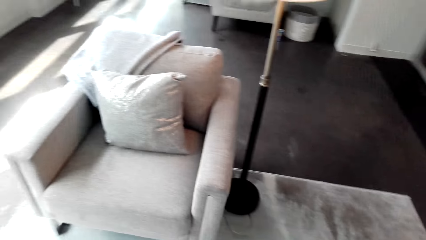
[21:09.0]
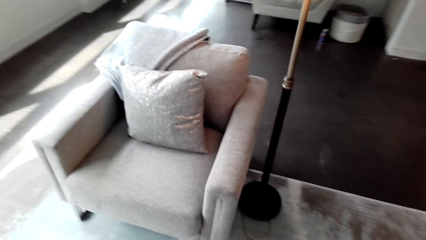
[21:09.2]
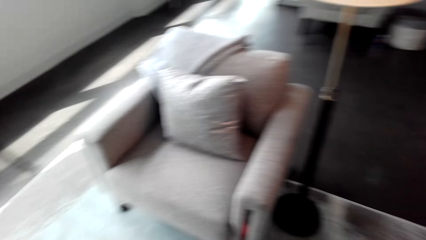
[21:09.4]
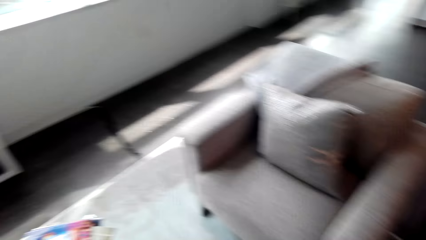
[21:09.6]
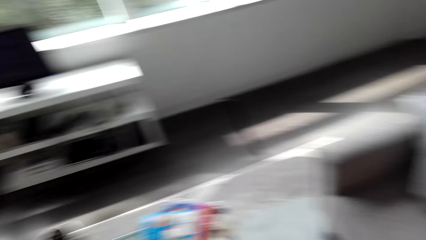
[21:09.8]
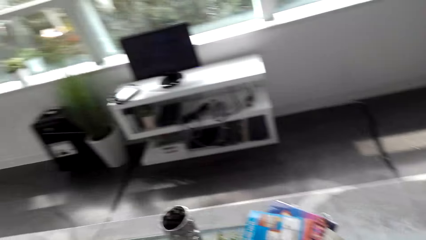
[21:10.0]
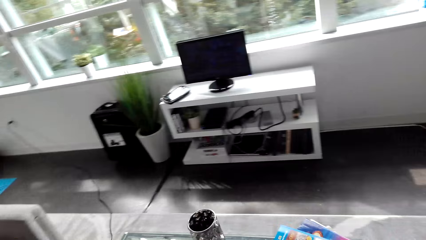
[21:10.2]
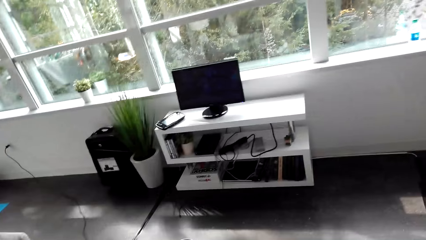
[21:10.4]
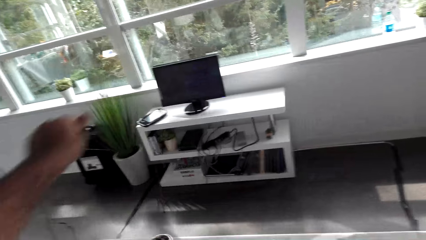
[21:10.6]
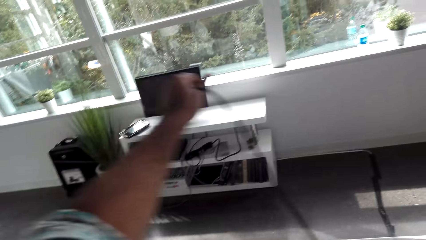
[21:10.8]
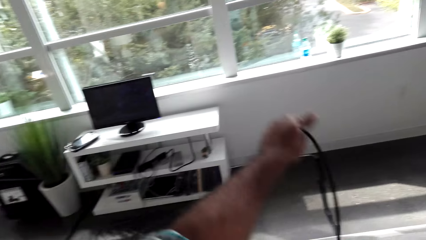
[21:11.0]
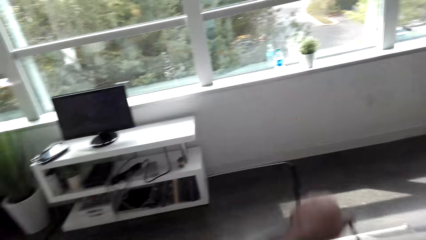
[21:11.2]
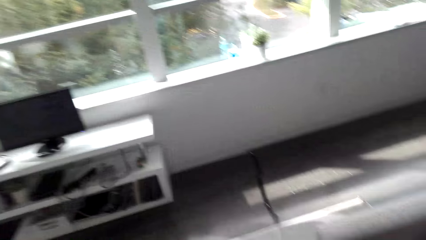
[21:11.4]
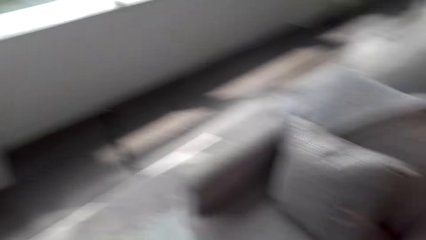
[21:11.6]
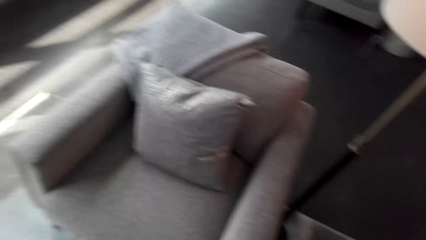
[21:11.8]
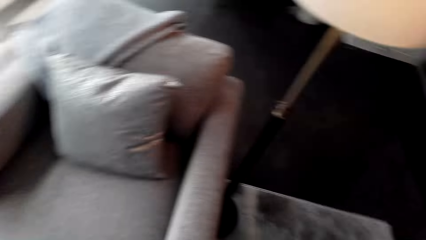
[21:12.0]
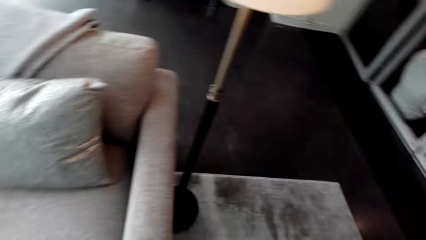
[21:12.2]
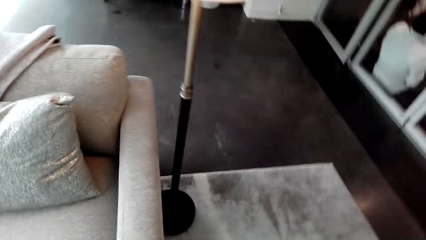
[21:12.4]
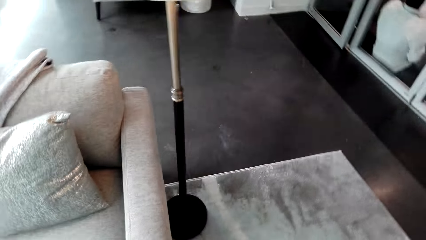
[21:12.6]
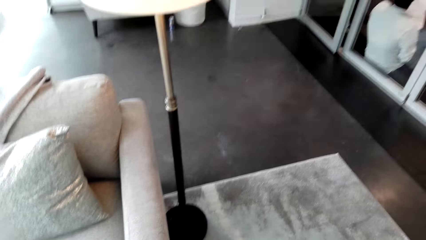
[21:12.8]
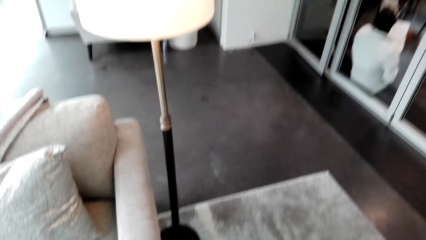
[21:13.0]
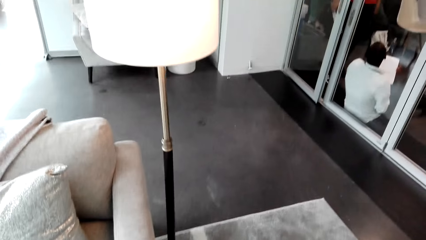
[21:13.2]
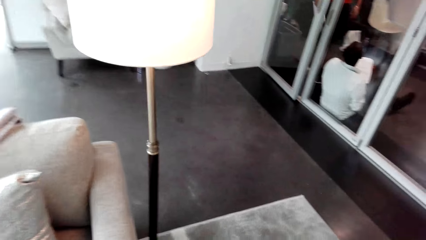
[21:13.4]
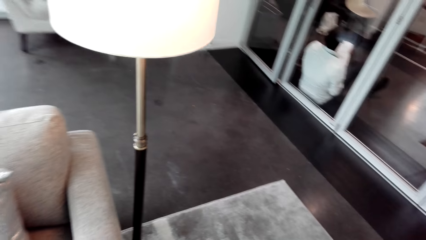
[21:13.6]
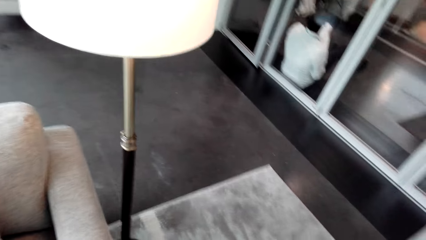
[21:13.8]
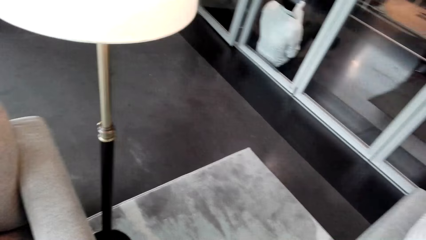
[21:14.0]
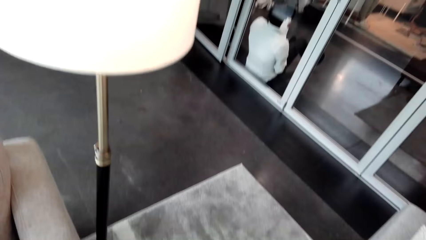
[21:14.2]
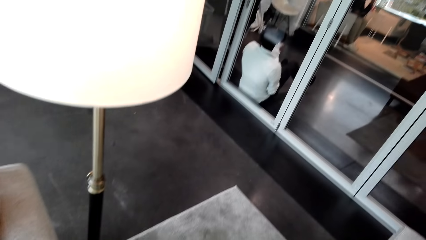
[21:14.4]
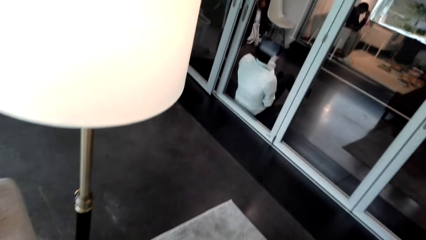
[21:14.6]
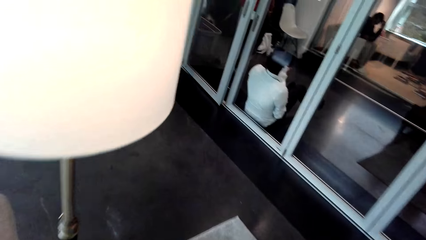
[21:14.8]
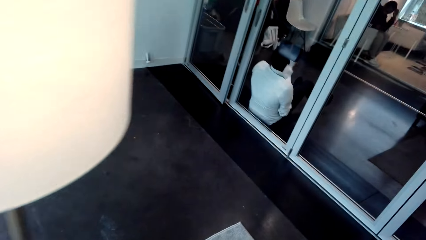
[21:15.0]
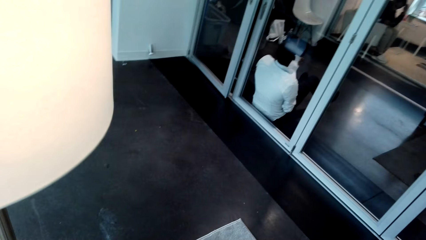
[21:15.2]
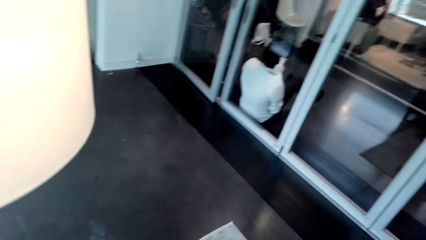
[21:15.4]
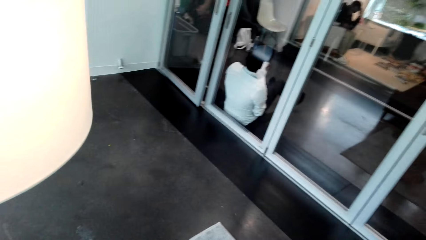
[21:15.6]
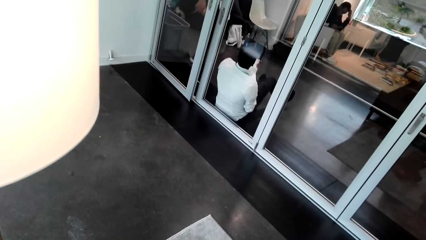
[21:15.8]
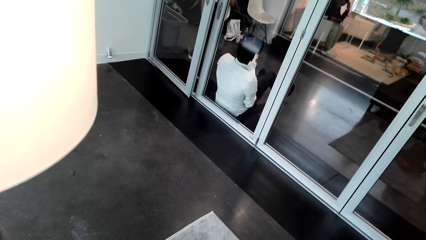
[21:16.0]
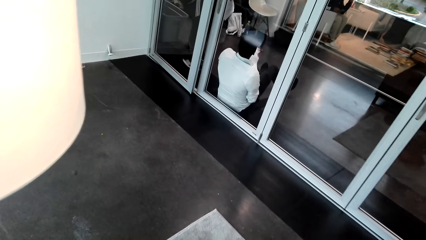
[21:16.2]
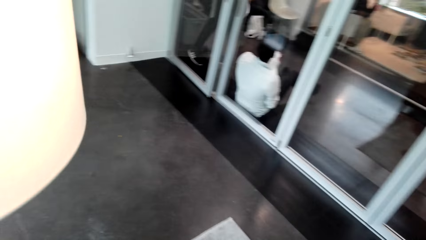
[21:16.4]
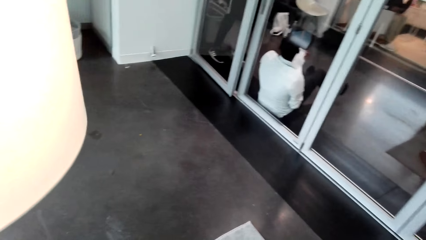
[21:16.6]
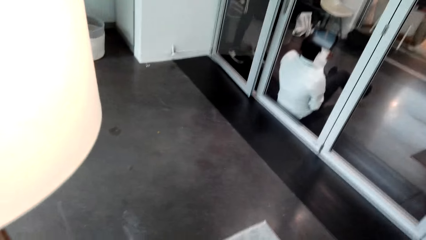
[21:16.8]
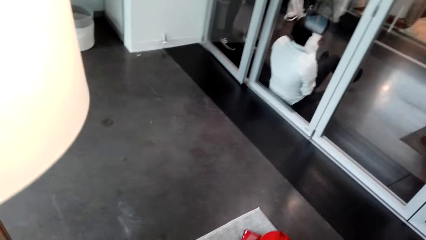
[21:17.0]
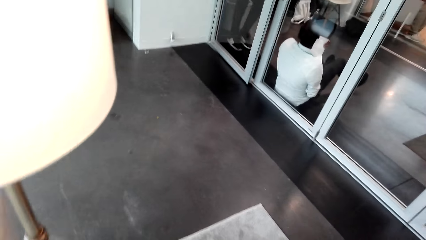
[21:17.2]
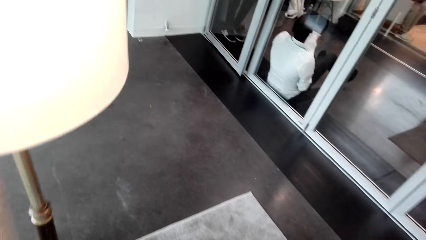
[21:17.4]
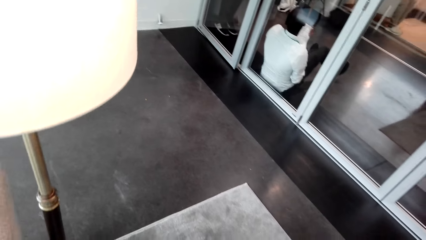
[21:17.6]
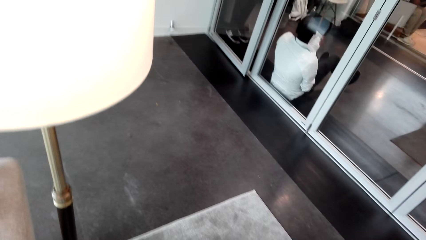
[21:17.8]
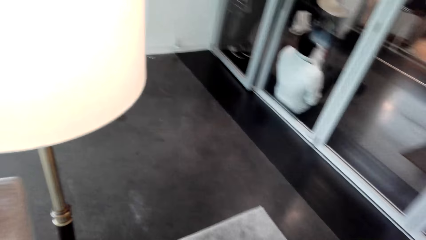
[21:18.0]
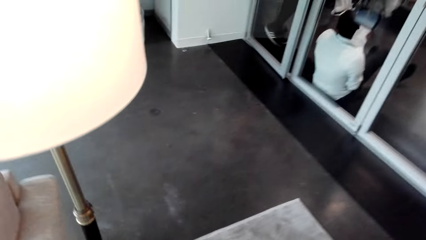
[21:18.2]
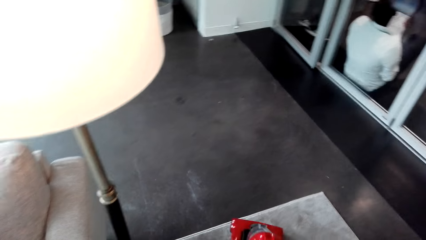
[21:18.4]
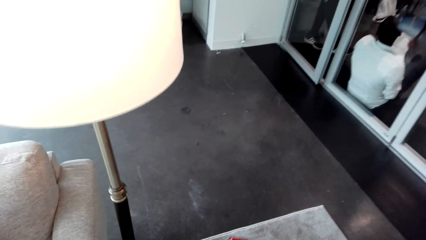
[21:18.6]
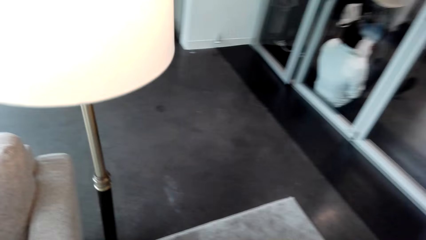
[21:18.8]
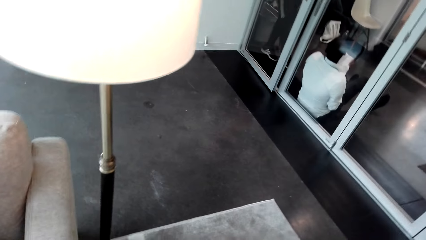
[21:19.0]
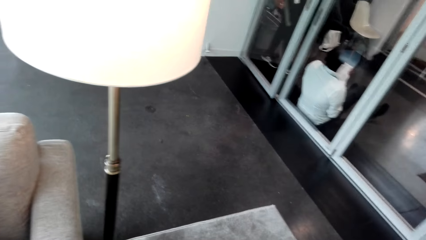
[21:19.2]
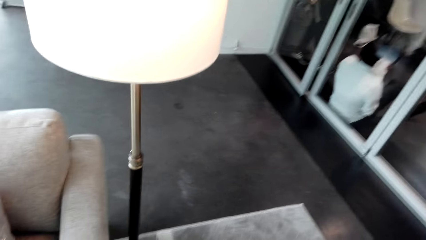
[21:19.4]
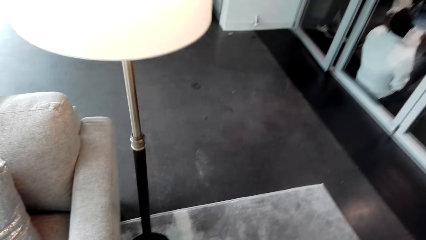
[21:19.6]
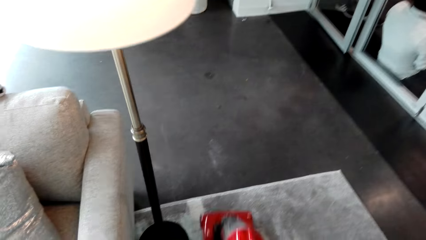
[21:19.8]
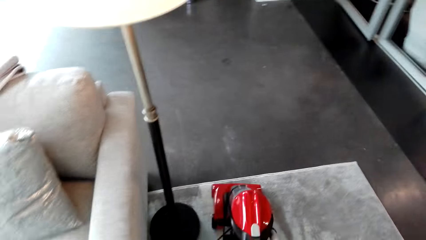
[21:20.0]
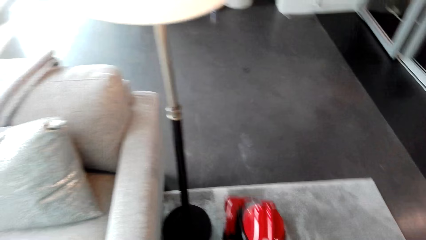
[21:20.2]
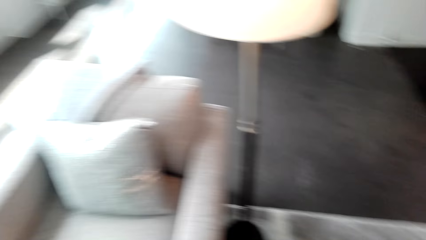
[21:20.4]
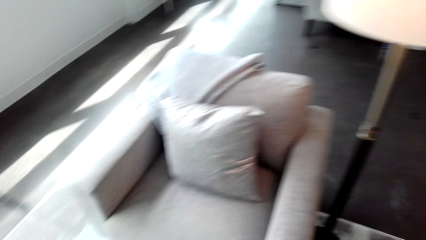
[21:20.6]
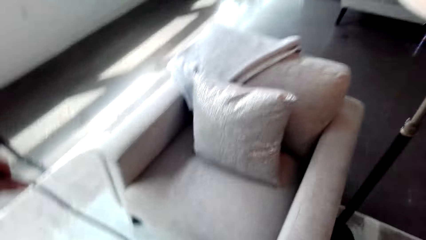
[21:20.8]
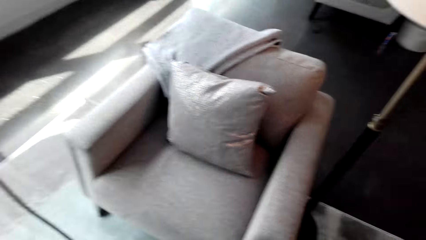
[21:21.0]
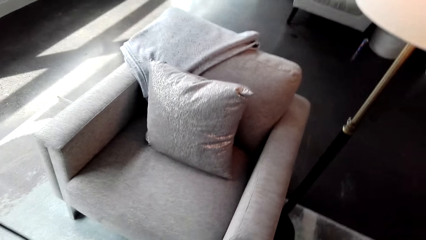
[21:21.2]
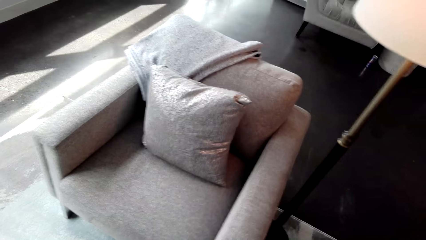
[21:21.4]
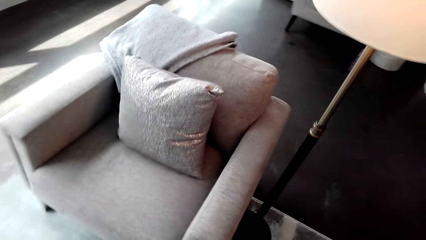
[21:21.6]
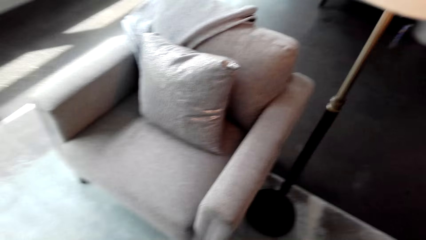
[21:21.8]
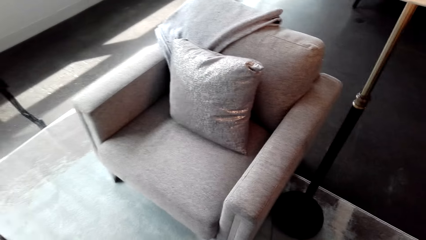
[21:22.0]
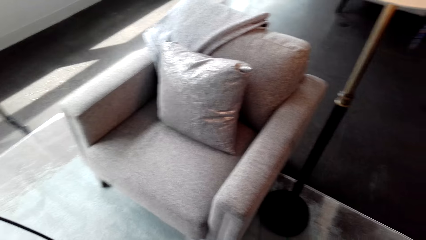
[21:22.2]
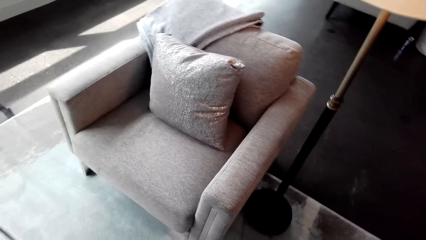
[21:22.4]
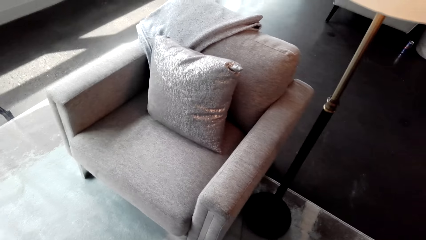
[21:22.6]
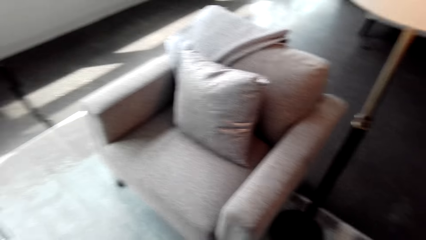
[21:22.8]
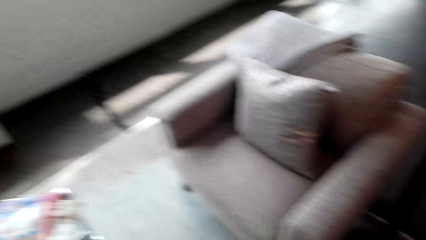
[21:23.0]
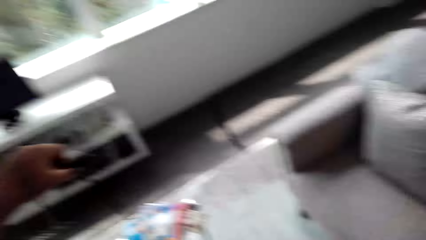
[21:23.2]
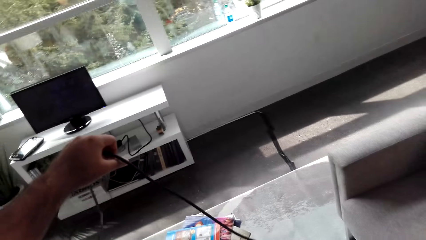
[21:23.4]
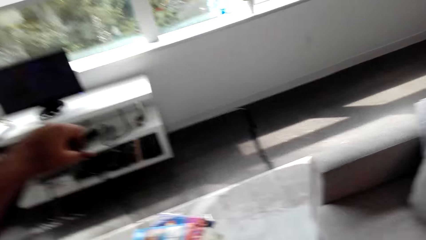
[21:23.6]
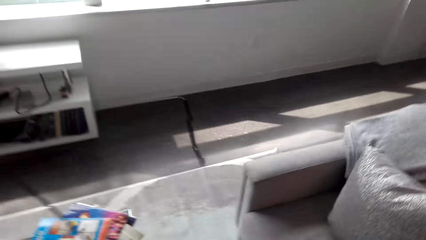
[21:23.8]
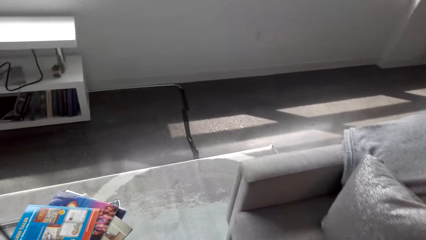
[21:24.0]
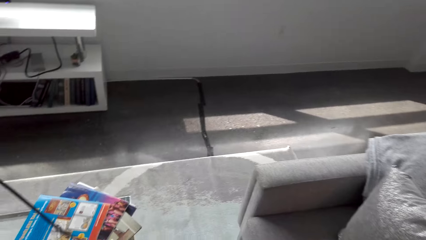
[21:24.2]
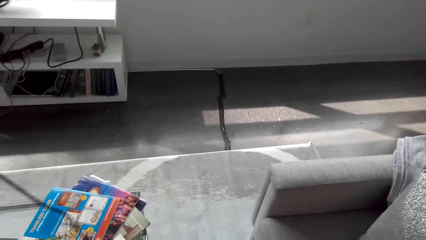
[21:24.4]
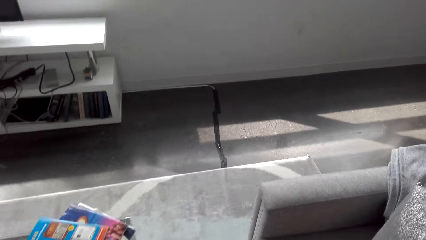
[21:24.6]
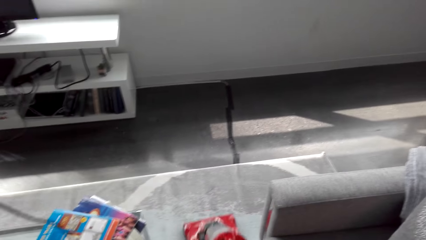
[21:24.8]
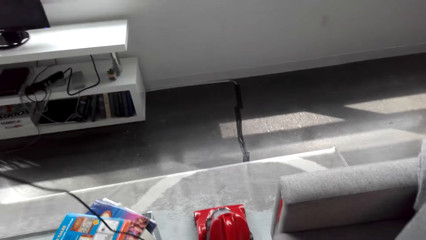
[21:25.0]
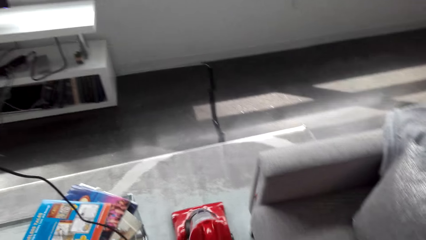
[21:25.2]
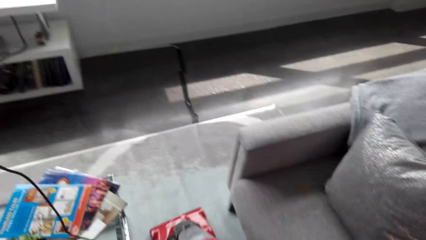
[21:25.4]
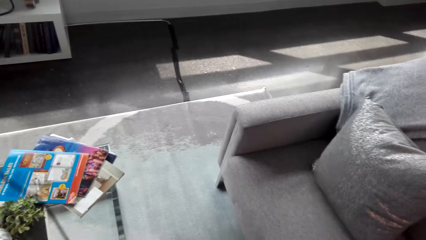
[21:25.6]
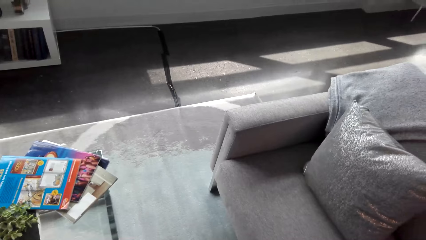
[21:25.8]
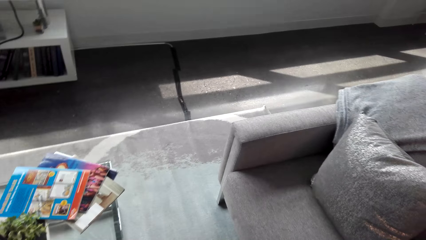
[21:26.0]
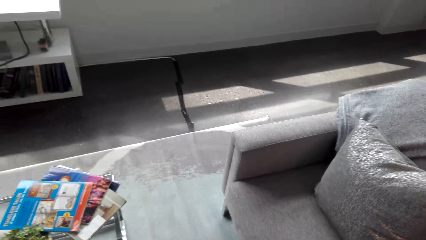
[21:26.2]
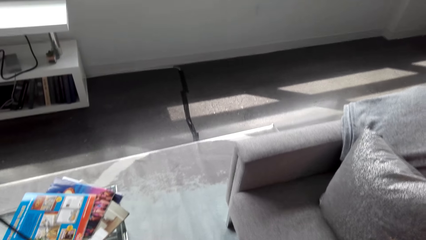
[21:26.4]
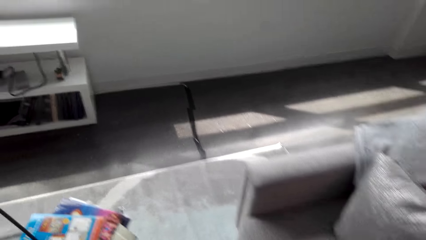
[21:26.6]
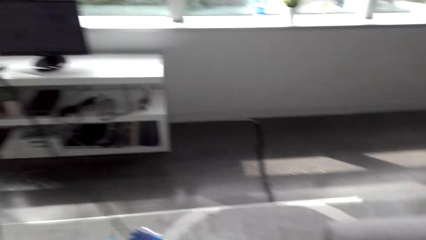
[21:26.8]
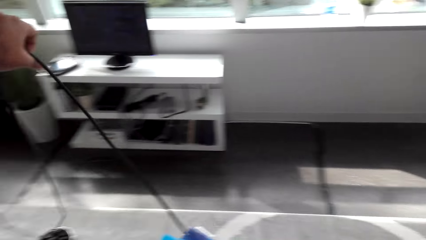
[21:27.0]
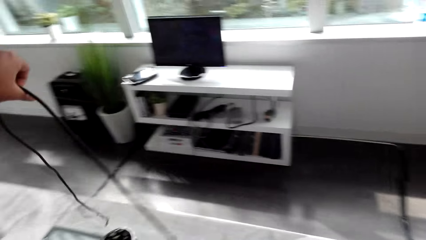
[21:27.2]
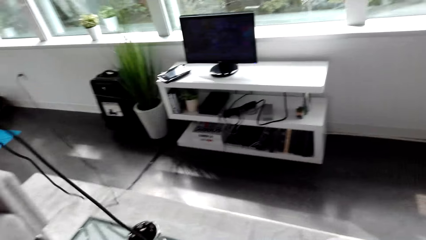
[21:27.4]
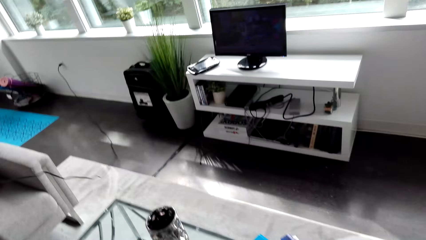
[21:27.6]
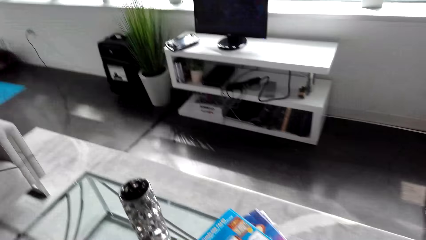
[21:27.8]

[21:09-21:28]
The camera wearer stretches the cleaner's cable. They clean the carpet round with the cleaner. They stretch the cleaner's cable.
